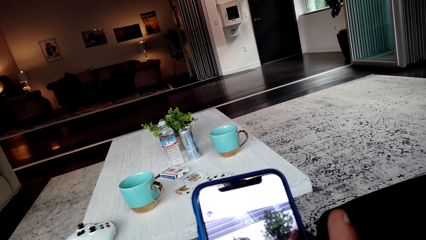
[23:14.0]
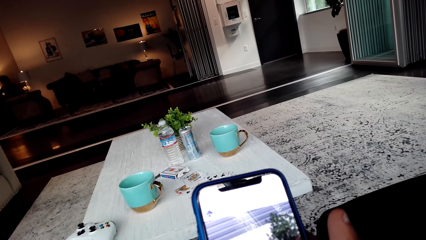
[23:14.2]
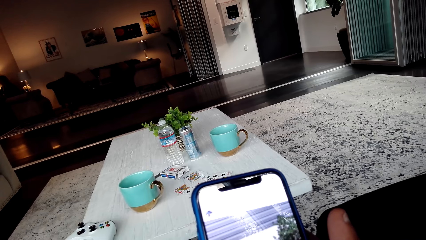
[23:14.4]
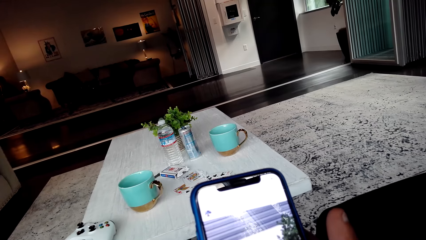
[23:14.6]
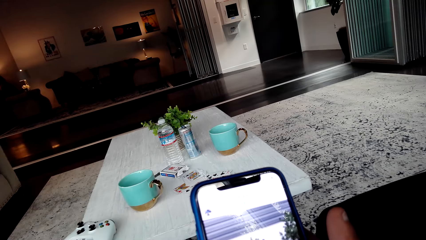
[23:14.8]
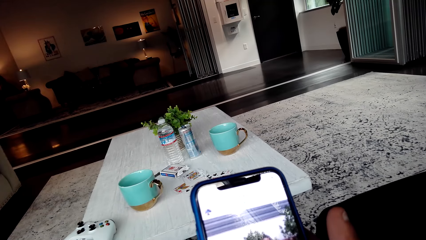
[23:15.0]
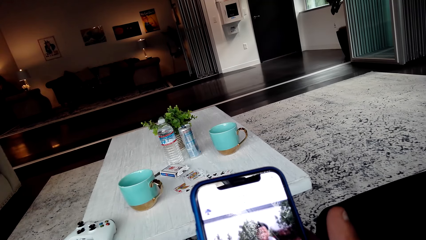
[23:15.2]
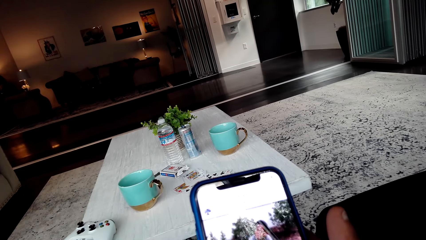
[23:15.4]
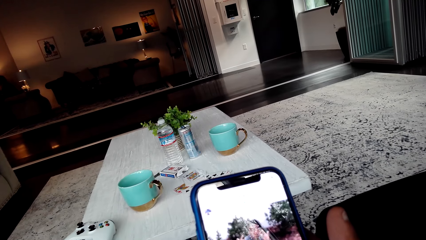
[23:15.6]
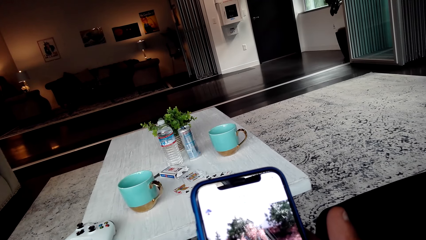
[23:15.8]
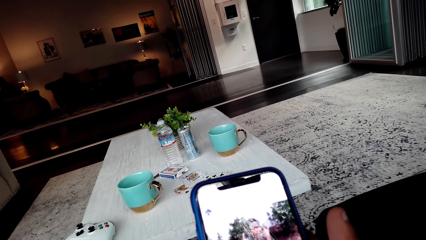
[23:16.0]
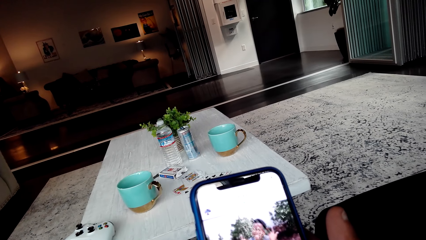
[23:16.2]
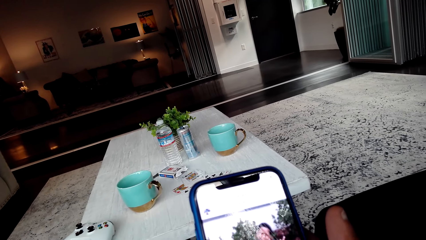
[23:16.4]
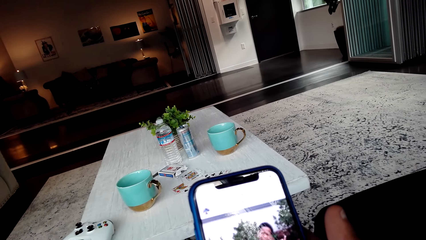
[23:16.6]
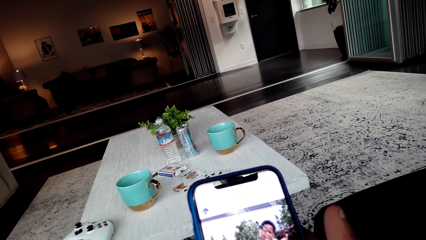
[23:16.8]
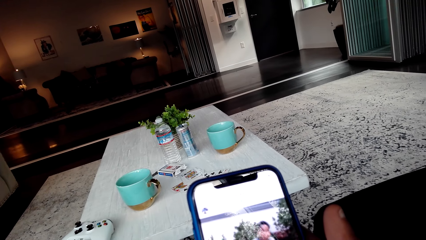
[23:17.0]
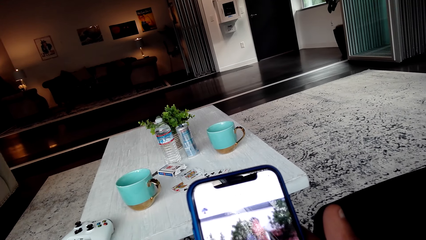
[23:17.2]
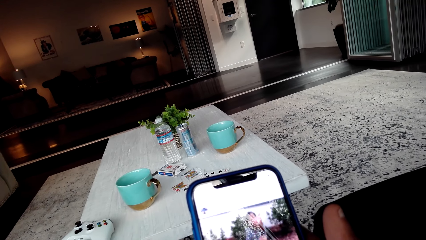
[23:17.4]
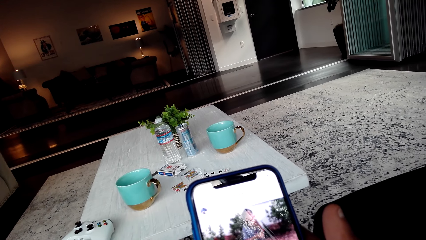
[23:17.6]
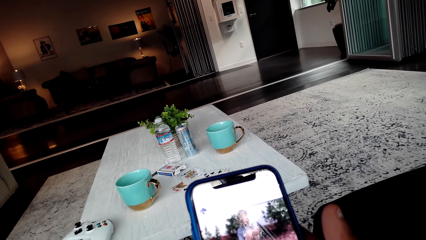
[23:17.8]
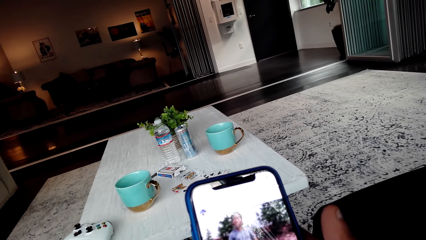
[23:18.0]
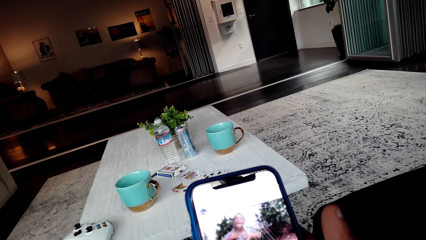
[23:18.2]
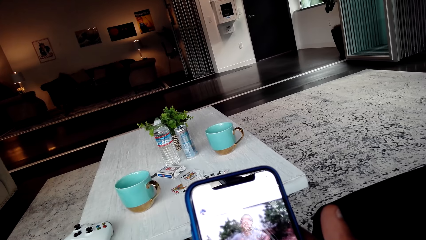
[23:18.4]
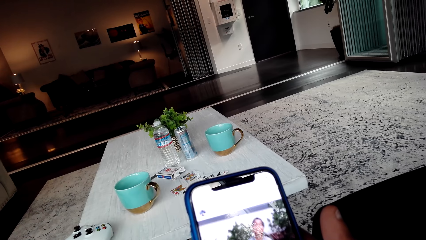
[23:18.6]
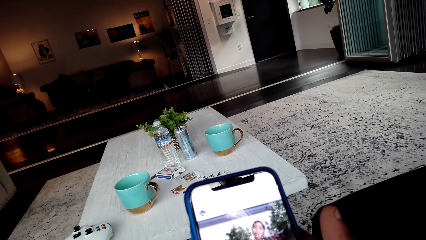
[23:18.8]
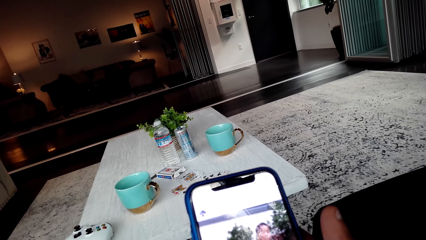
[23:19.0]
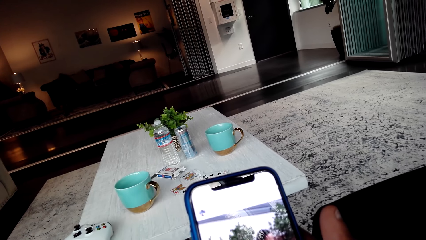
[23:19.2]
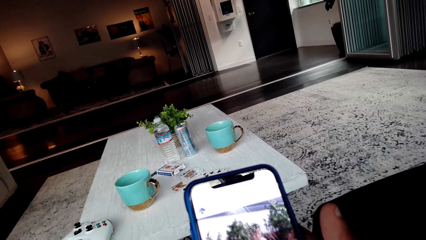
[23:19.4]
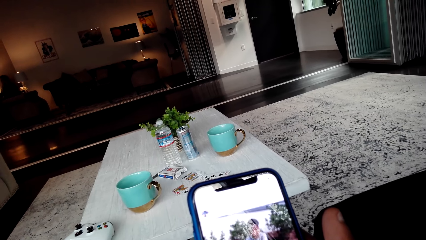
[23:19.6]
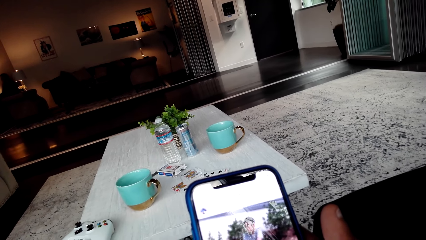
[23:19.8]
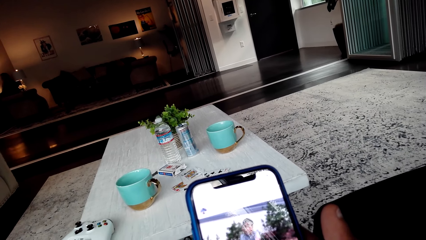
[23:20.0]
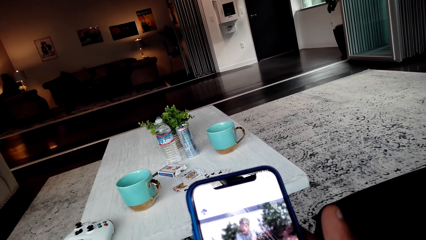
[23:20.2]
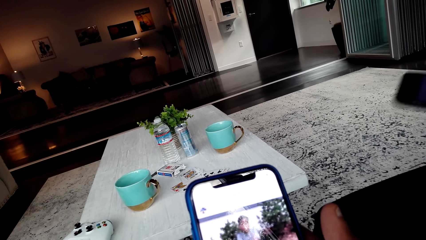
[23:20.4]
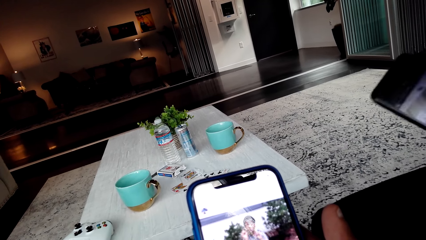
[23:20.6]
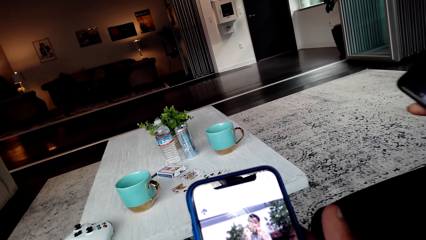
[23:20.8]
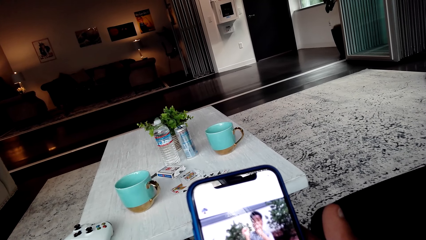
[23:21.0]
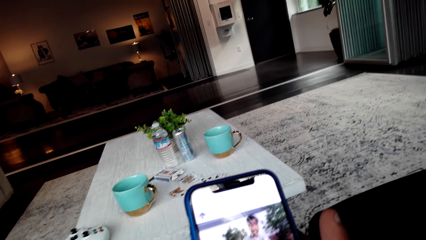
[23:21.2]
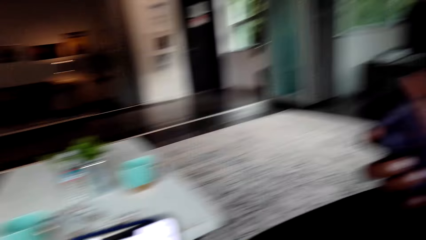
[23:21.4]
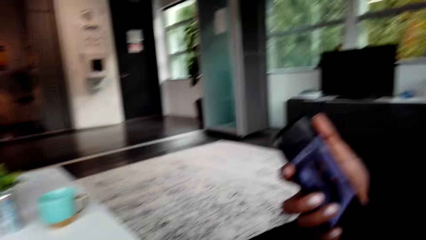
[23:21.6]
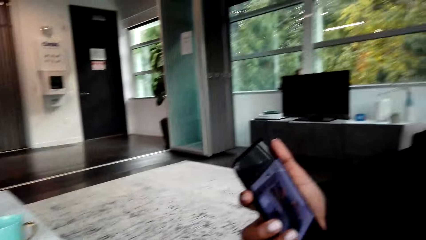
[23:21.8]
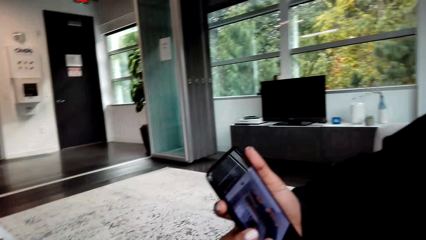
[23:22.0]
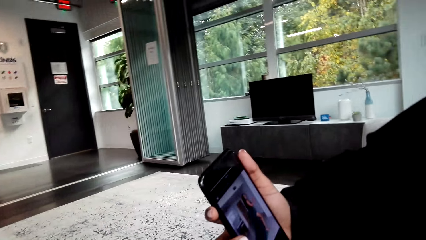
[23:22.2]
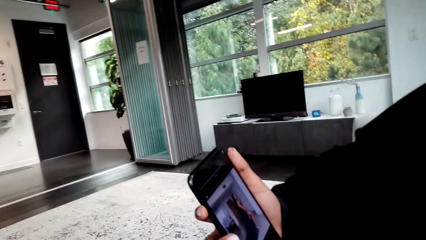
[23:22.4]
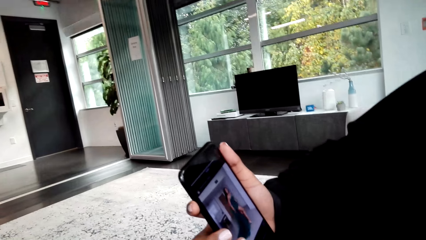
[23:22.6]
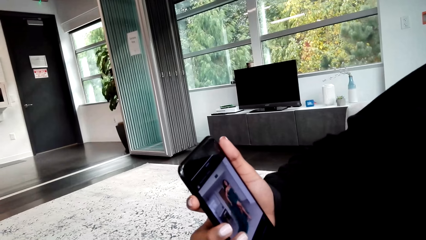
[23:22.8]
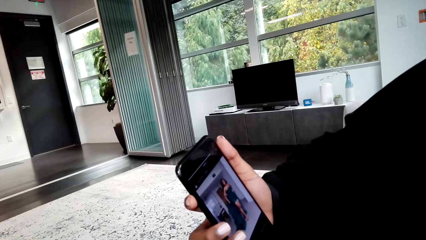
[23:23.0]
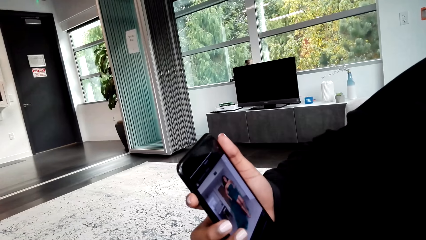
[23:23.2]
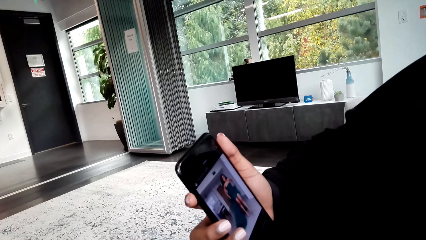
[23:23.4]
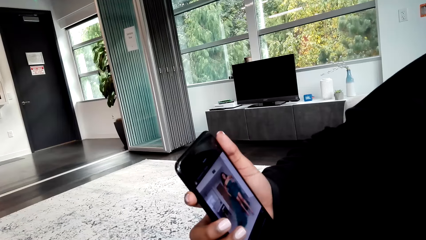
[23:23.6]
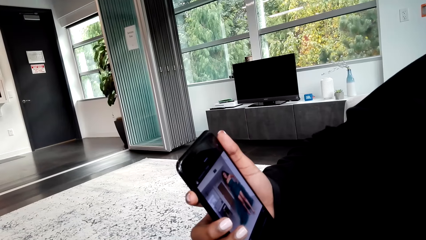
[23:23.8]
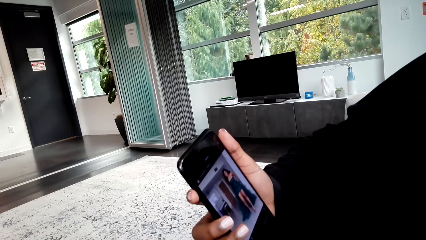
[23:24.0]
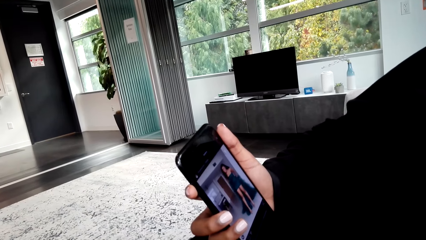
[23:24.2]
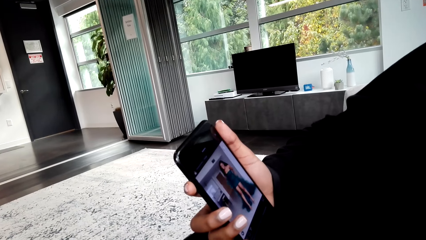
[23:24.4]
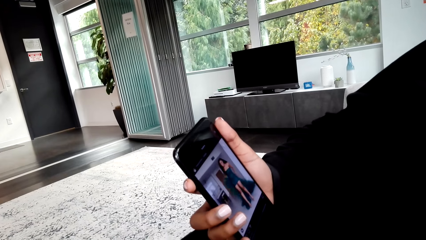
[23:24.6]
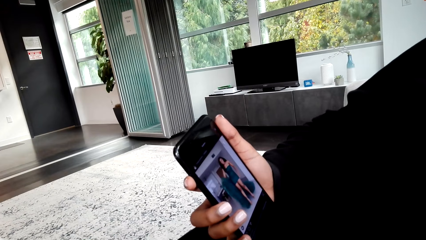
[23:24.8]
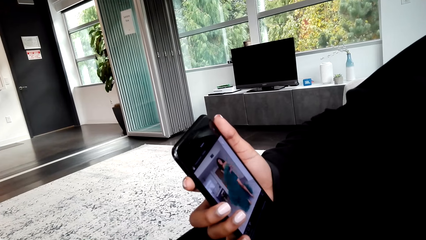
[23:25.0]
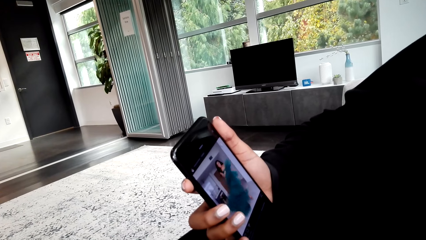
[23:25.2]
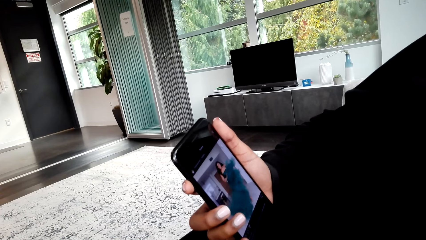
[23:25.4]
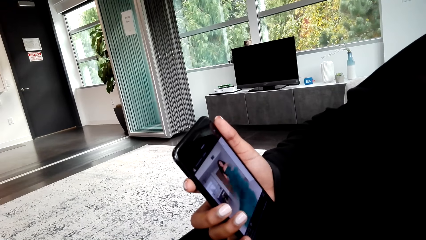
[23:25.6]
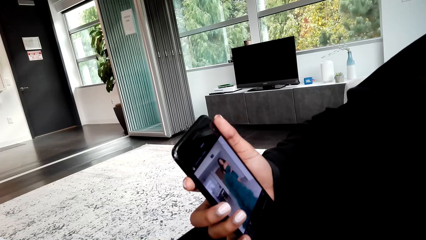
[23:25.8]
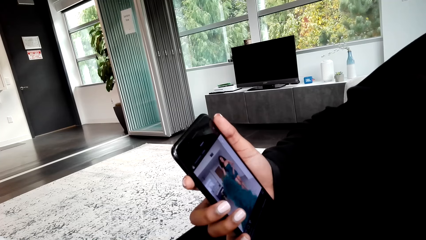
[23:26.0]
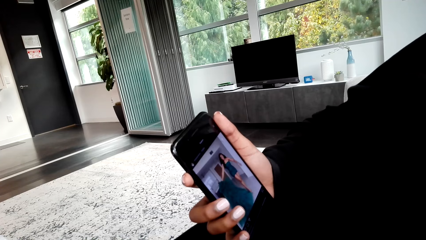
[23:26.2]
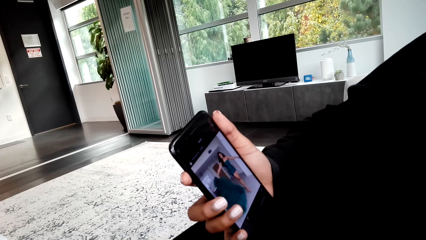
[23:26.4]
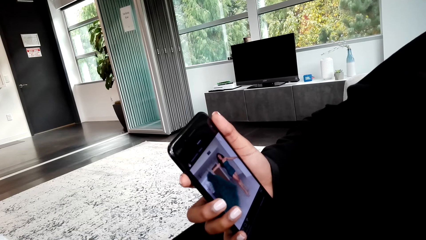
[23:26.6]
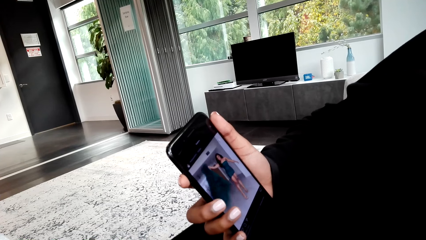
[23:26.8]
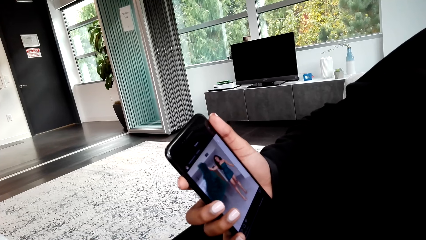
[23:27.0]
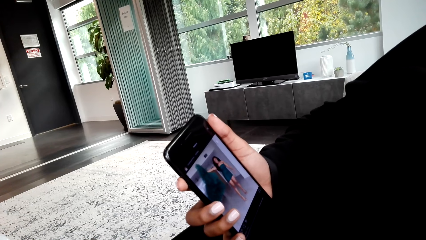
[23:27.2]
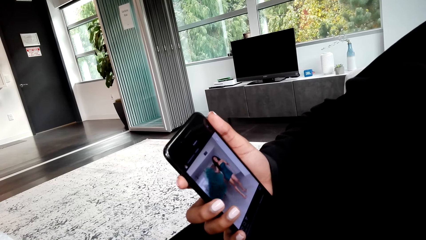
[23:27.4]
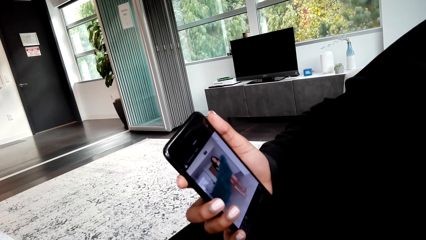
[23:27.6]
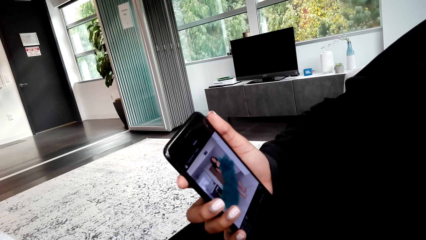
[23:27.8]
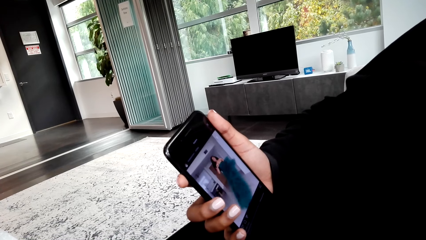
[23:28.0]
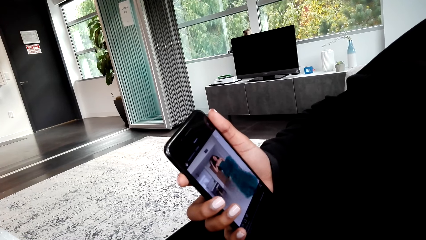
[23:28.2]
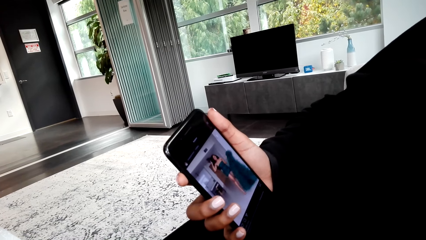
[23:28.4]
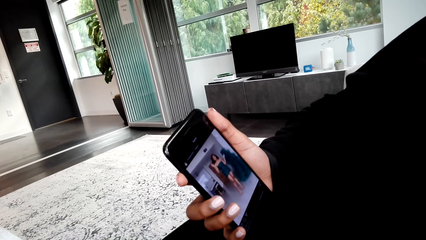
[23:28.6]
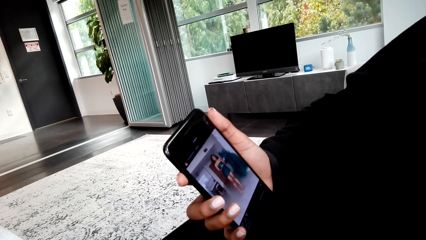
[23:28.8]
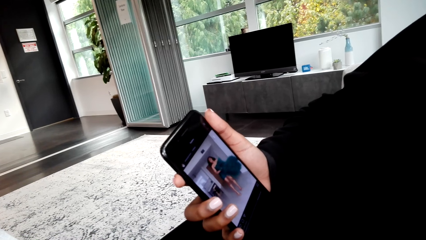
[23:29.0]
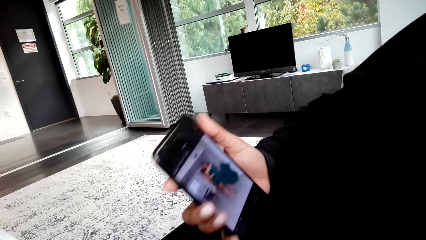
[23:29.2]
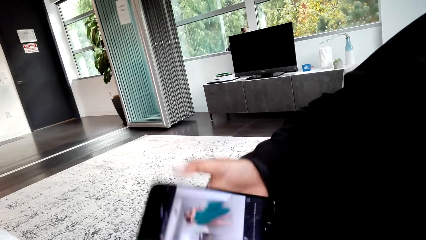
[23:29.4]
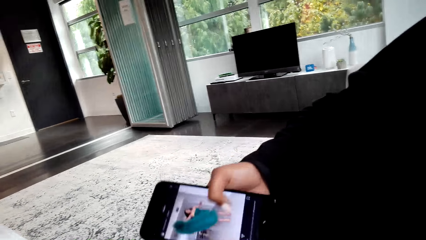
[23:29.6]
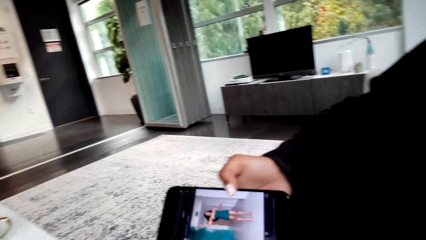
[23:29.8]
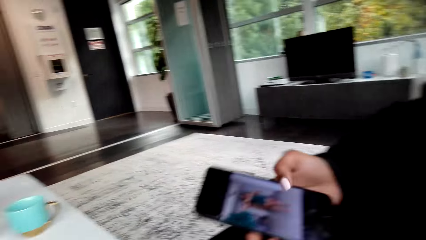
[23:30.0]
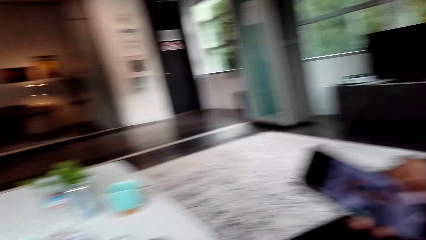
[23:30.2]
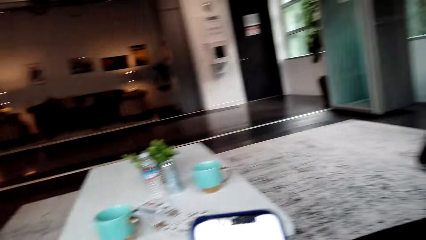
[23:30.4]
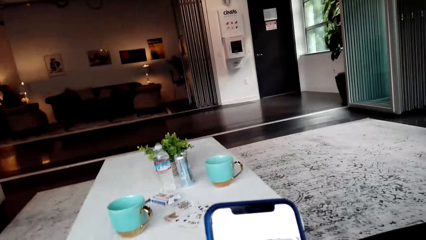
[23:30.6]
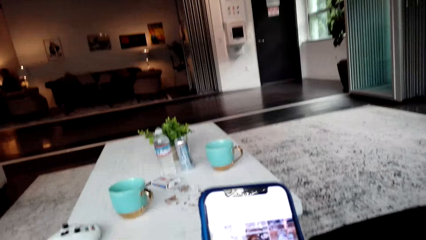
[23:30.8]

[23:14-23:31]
The camera wearer watches the videos on a woman's phone.
